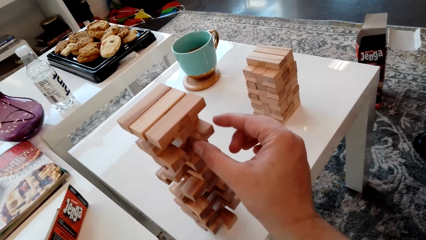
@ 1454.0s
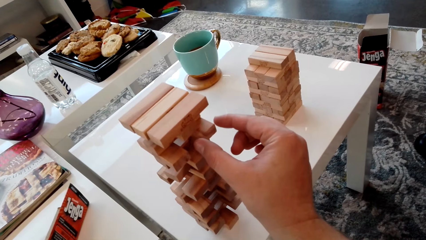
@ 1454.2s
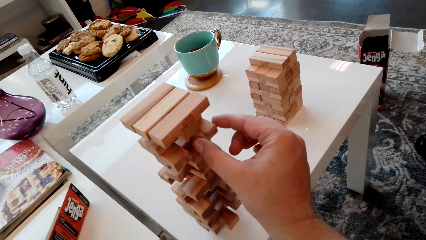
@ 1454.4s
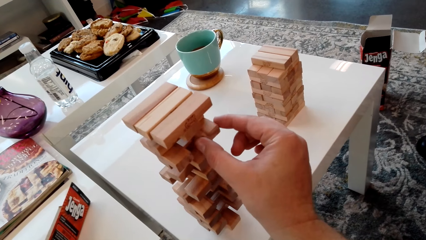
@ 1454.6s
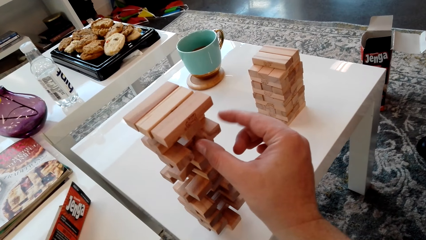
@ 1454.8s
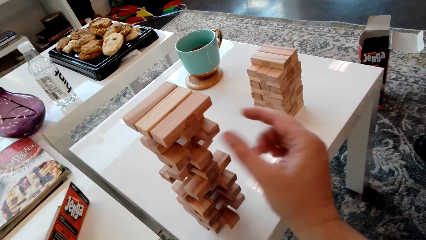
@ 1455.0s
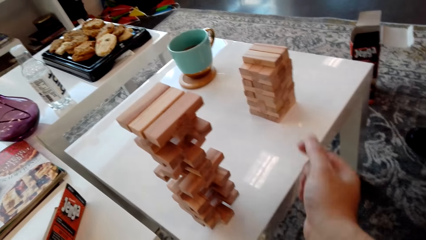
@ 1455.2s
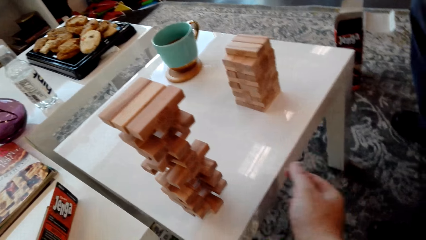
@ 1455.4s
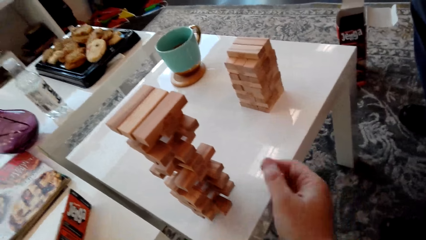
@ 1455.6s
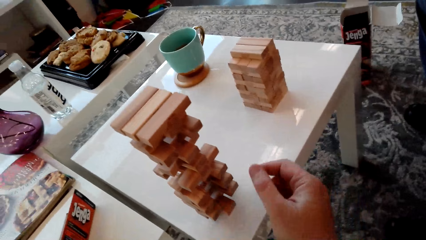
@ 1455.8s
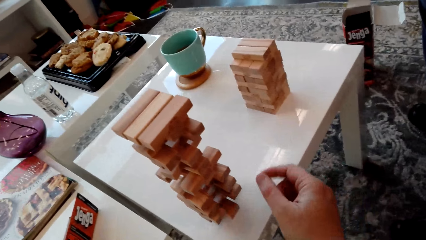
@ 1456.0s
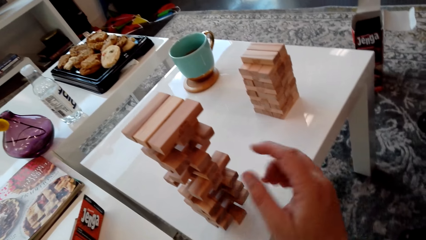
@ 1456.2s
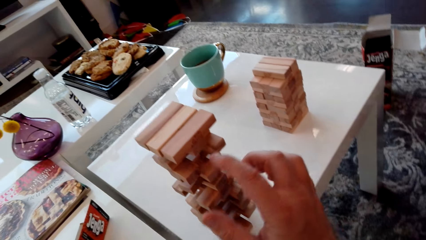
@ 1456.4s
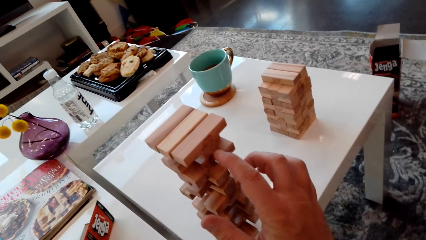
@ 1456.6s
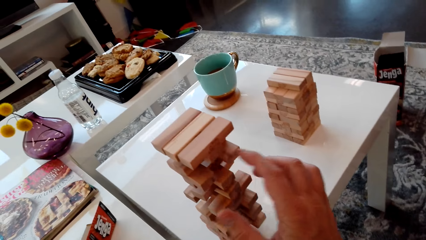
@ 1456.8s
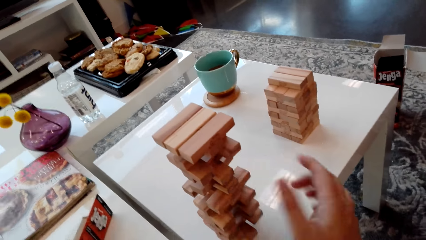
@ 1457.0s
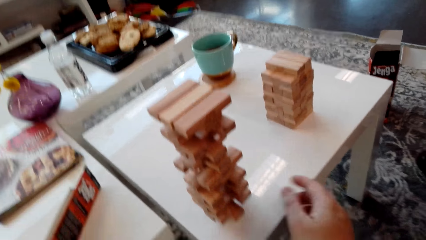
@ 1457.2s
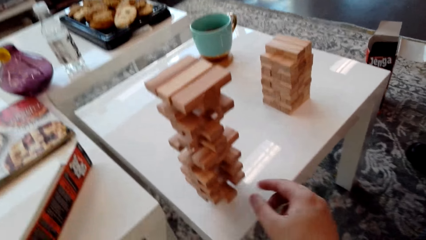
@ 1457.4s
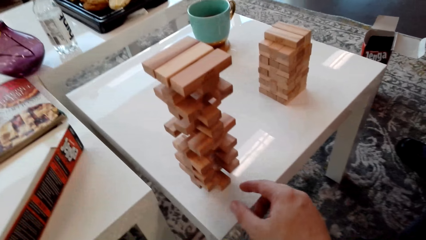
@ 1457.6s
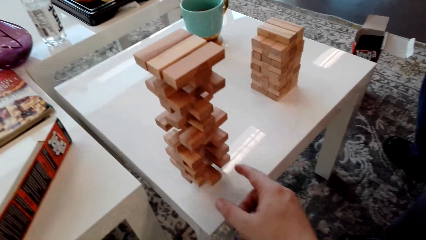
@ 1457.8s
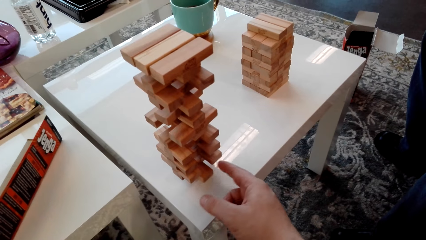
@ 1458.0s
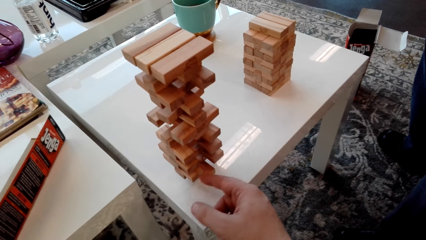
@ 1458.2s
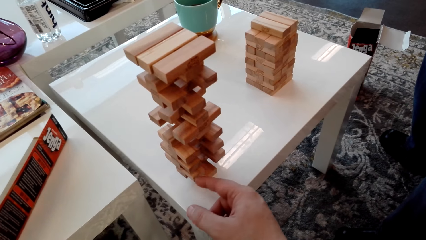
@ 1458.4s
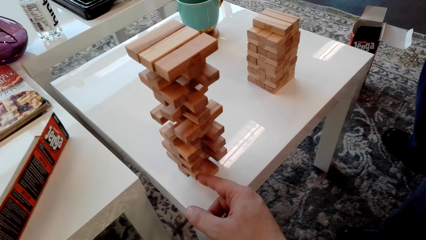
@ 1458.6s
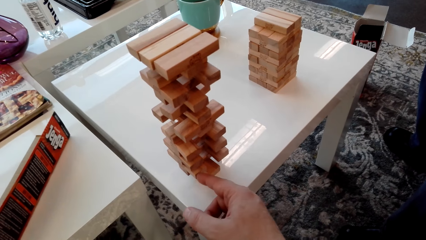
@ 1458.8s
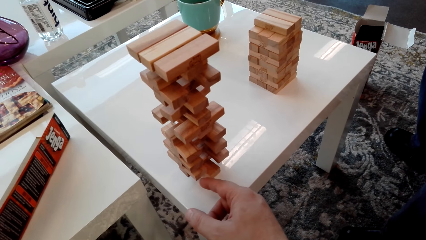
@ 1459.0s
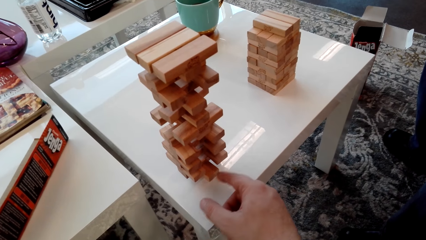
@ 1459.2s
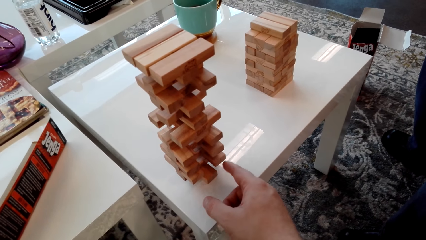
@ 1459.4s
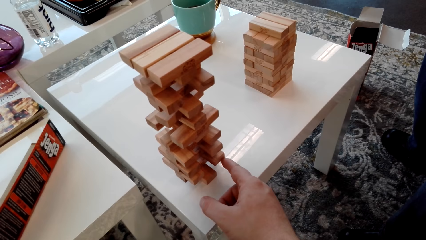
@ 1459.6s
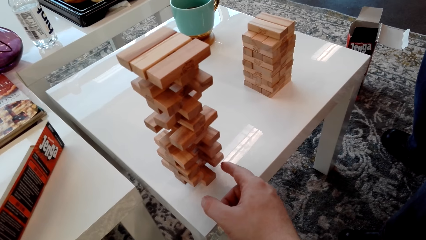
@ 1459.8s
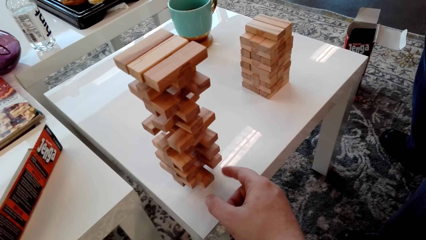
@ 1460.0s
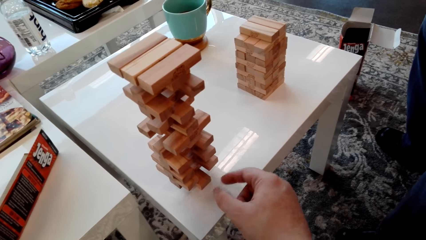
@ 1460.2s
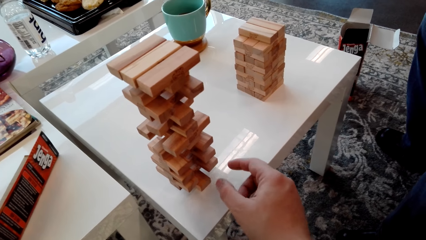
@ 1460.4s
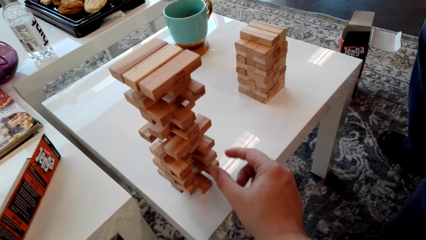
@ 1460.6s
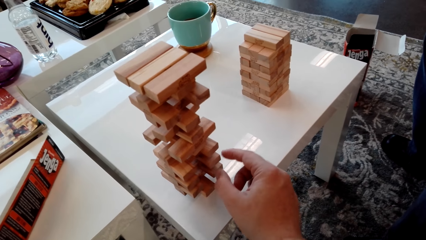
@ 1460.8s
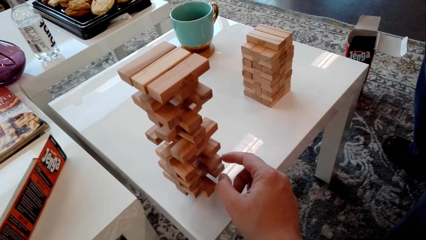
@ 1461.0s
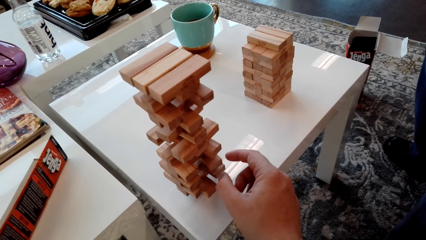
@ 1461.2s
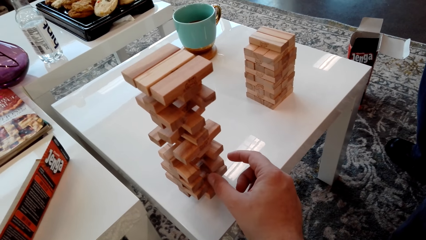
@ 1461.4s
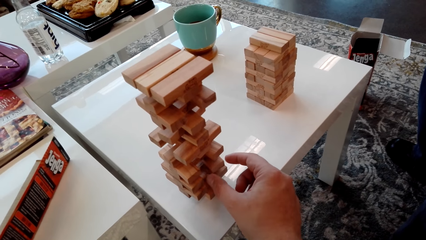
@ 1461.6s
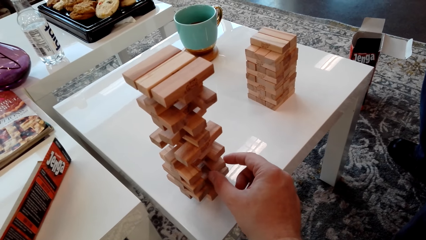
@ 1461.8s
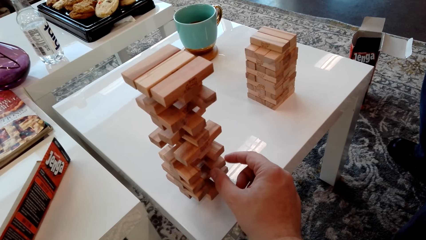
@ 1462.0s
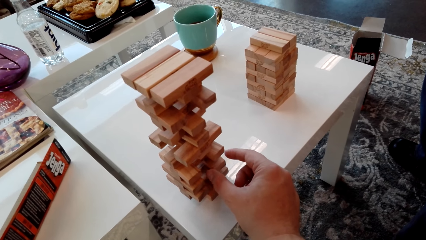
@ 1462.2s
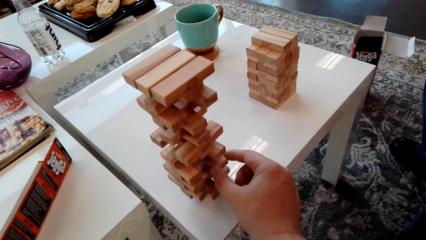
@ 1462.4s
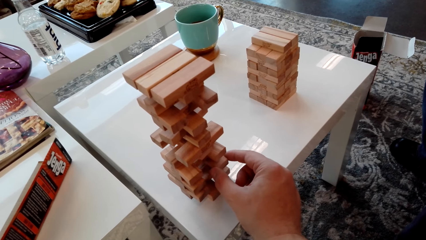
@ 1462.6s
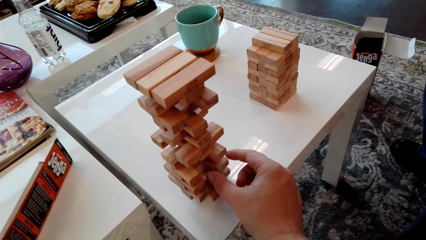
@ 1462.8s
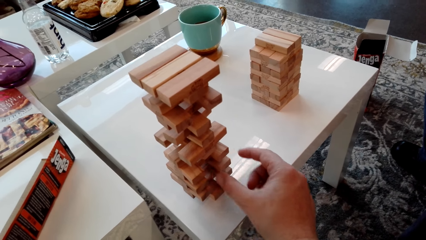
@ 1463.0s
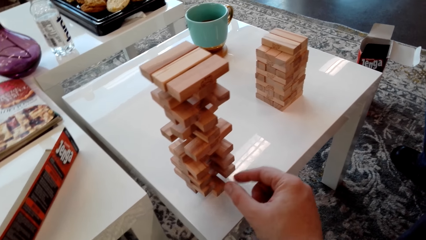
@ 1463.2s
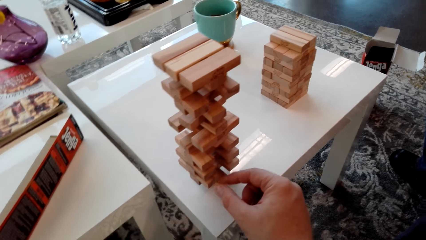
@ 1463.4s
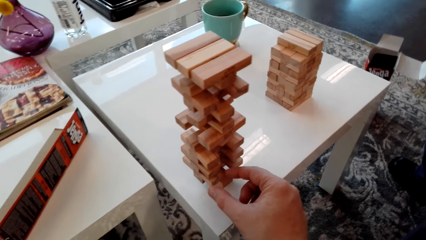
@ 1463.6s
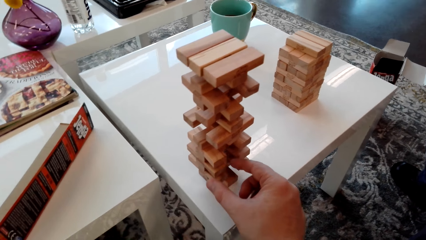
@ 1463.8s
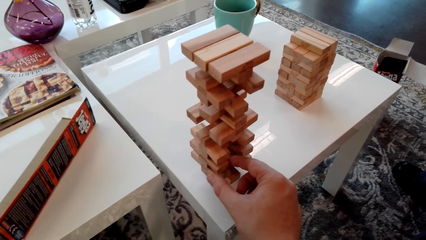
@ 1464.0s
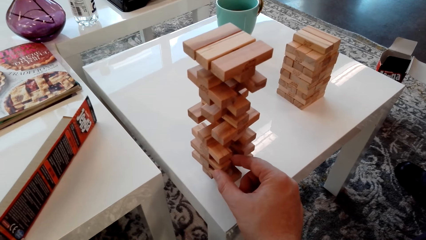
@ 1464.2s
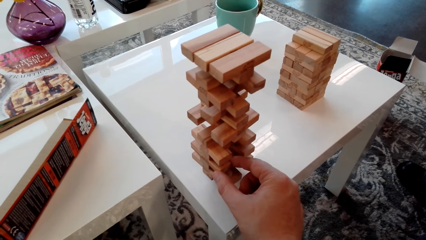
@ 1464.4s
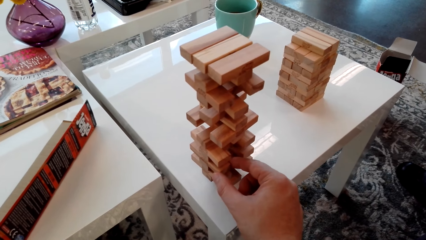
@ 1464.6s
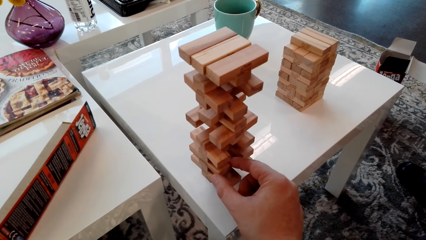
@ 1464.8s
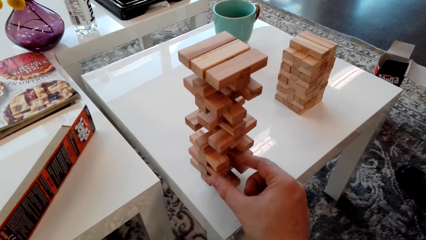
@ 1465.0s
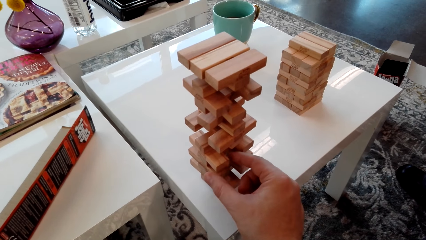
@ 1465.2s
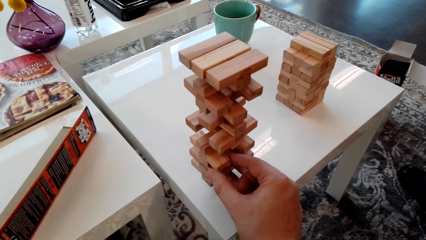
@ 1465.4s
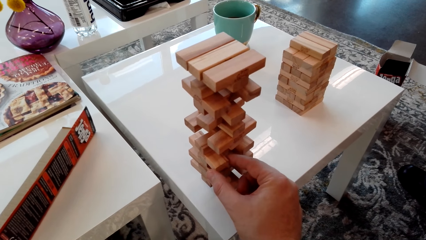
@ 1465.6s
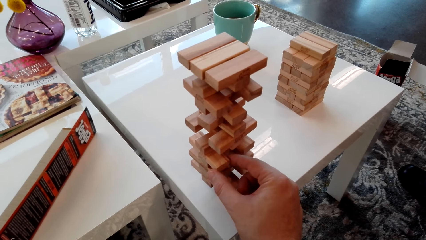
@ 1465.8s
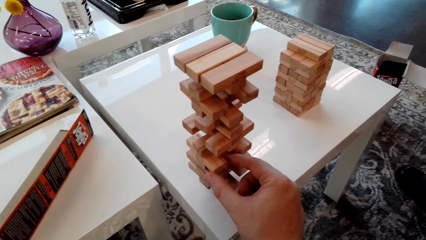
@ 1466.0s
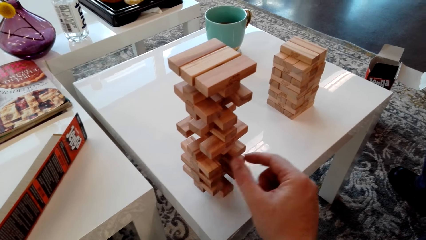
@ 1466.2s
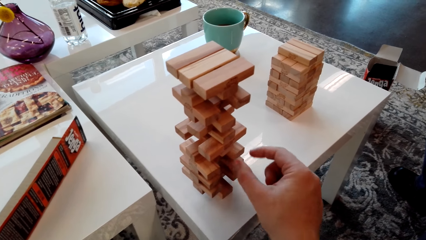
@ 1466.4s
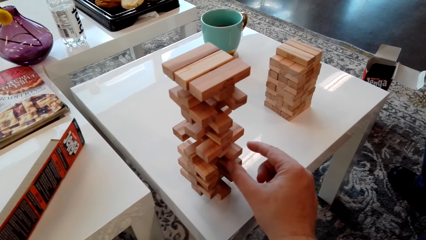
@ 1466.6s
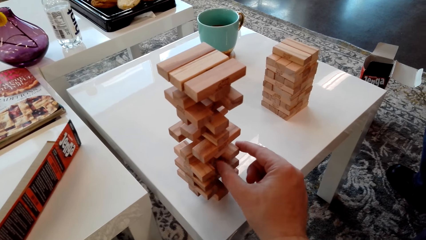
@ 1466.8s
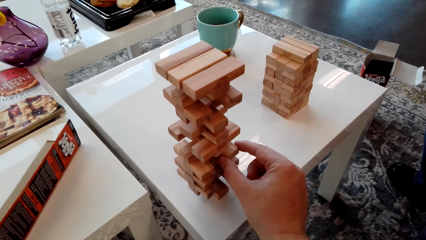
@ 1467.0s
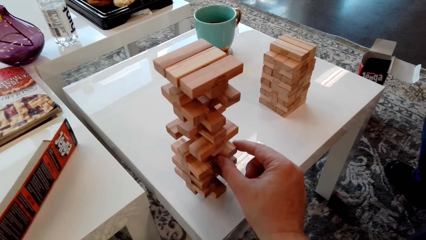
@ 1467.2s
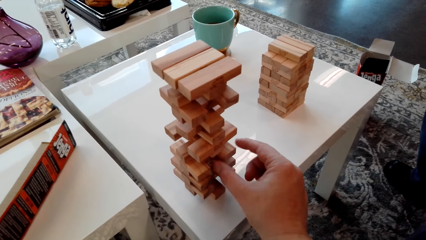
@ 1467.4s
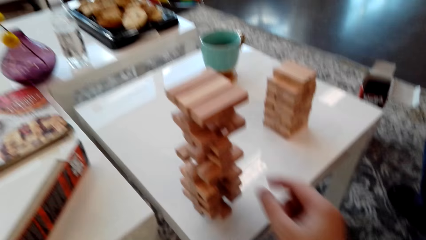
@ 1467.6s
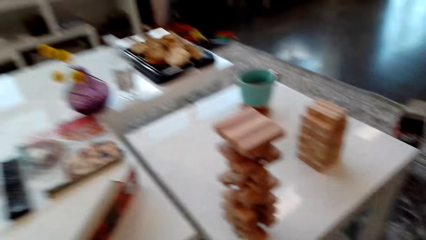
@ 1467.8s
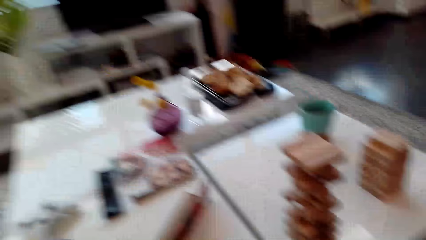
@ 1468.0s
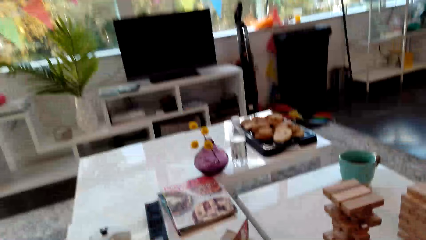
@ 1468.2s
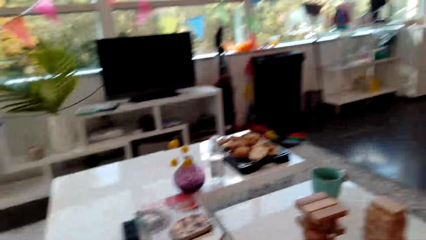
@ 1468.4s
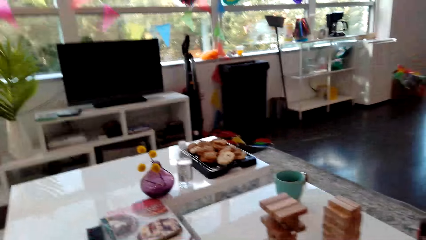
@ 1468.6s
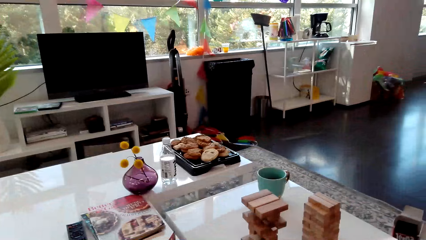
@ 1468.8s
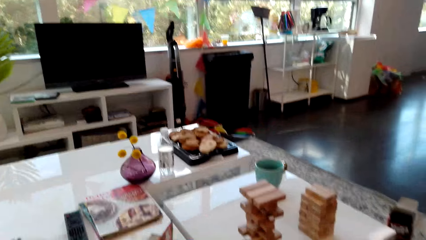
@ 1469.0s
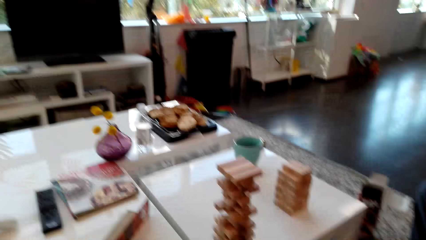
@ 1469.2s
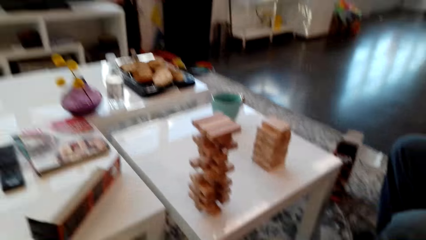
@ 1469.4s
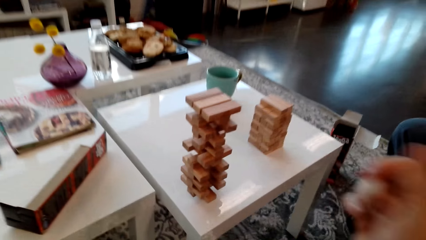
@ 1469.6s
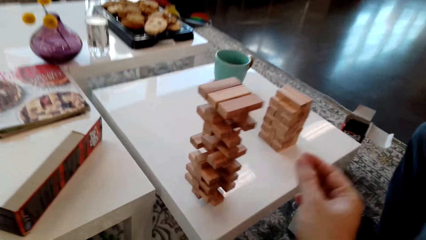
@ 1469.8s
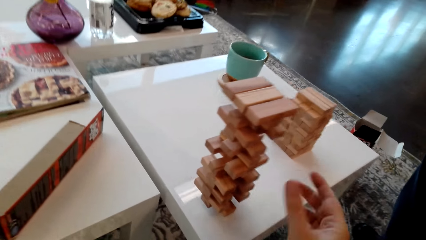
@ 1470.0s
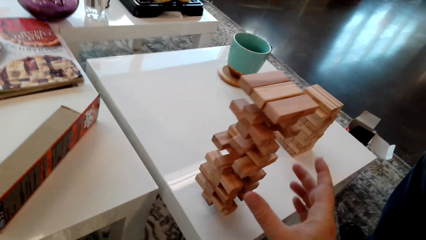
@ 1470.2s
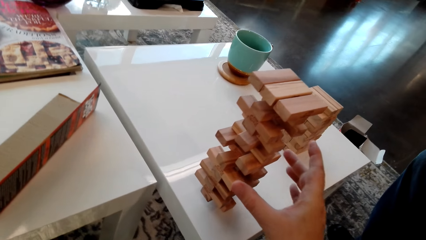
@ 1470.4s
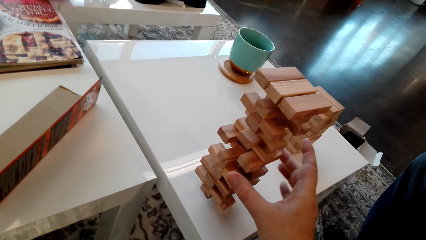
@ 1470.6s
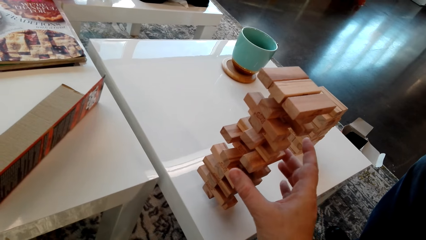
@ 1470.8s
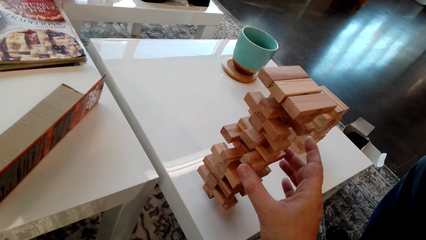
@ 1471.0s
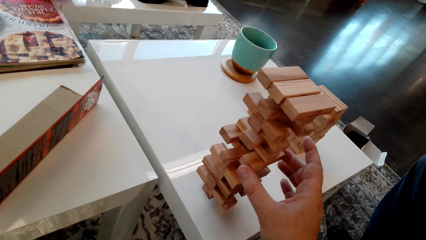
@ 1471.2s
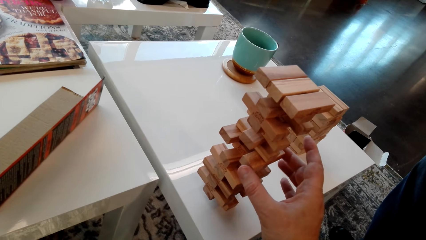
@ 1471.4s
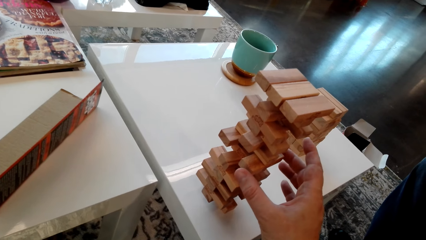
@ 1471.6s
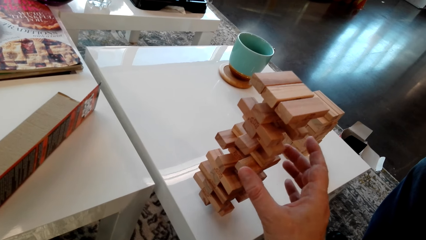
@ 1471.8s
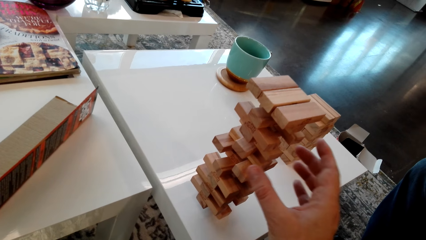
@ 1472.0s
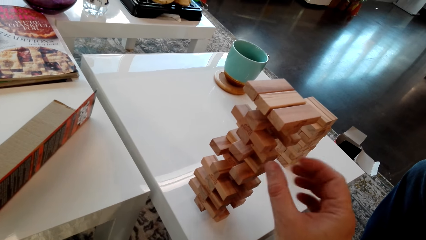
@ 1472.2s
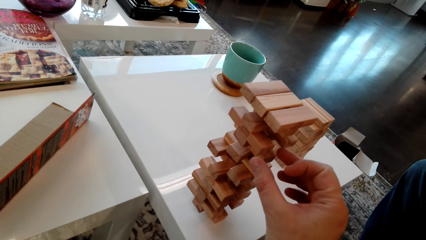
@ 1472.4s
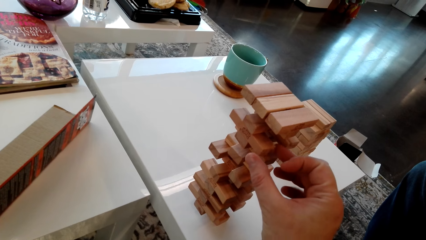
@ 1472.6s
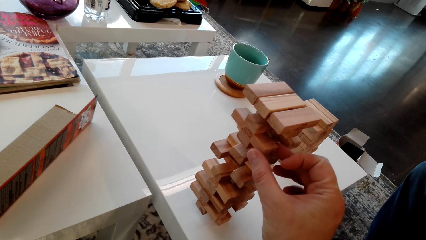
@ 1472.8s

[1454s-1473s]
The camera wearer touches the giant tumbling blocks with his right hand. He looks for a block from the stack of blocks.
